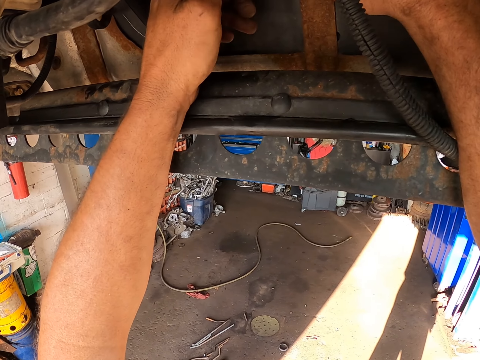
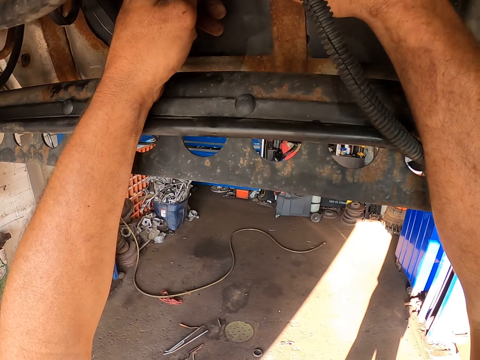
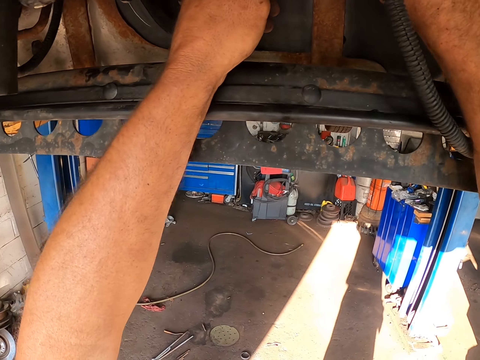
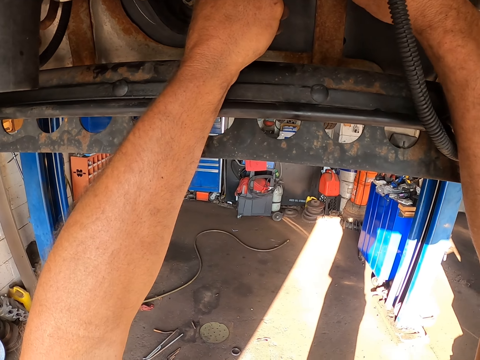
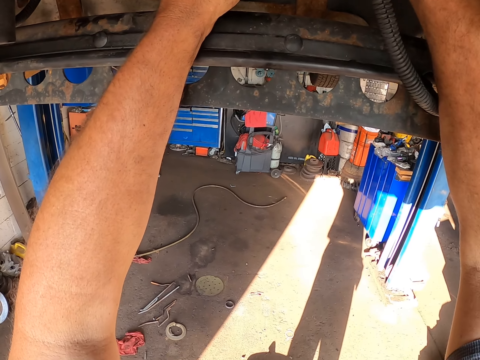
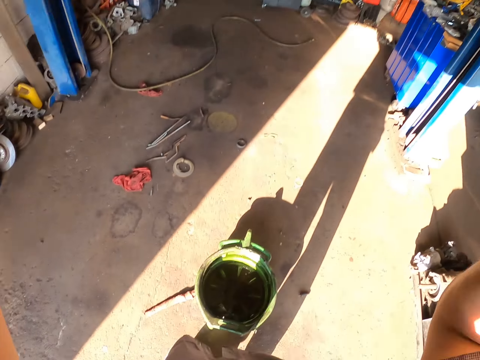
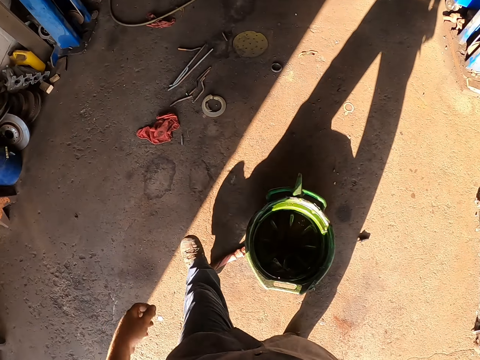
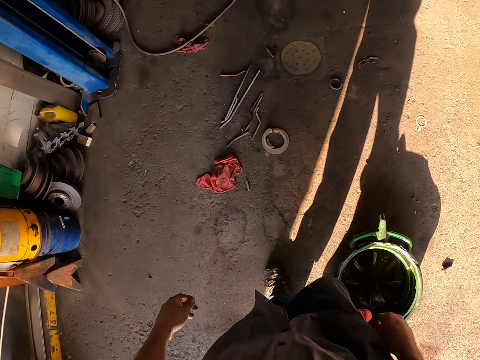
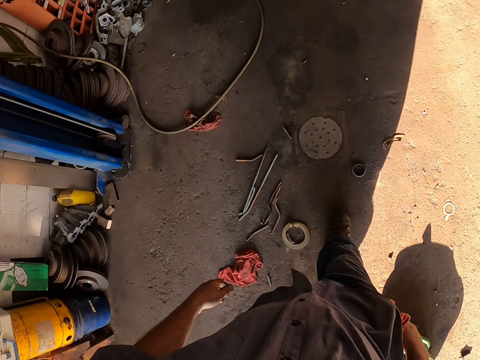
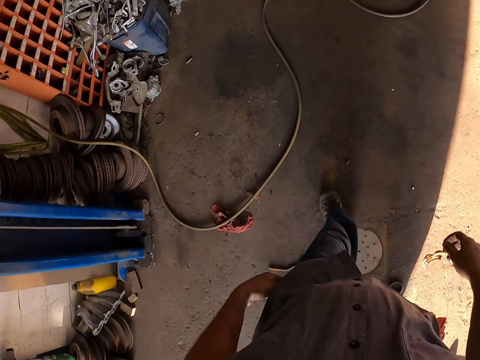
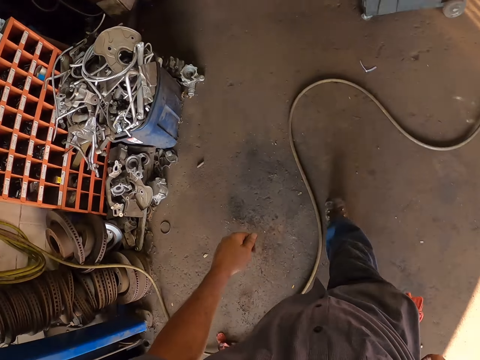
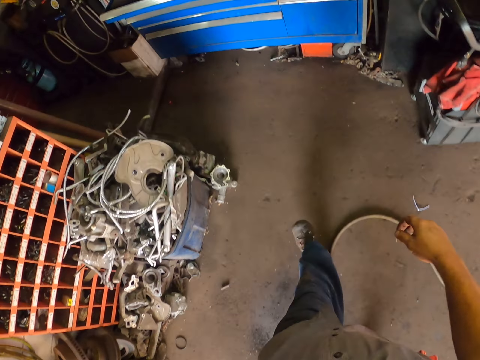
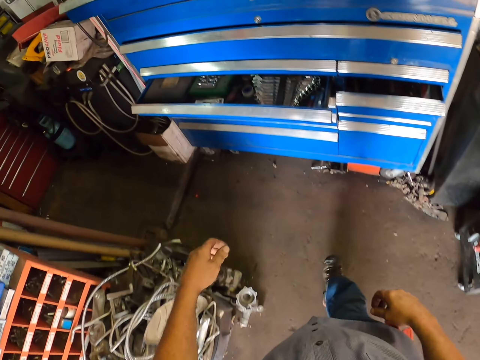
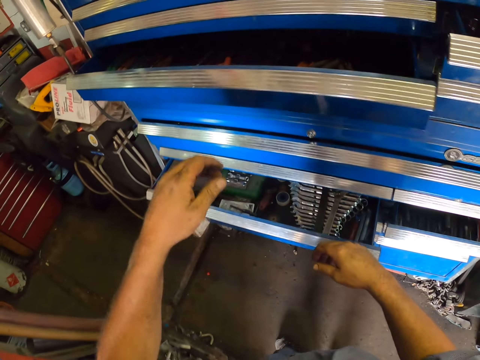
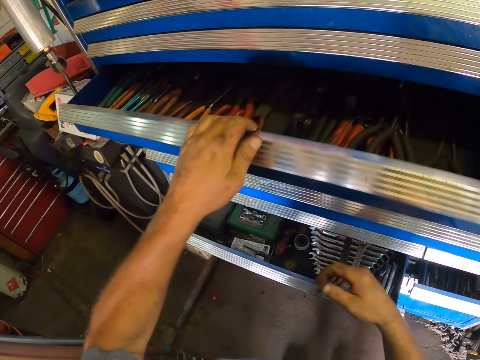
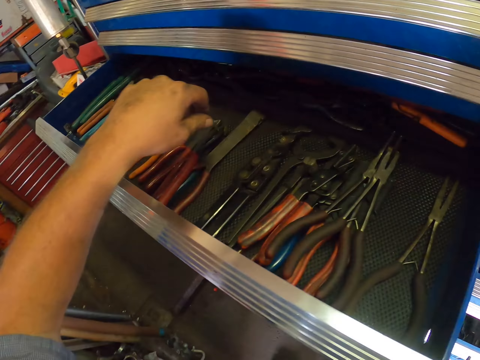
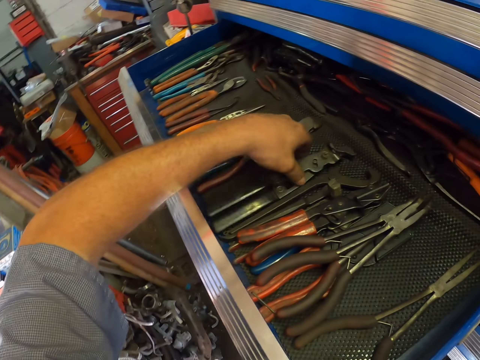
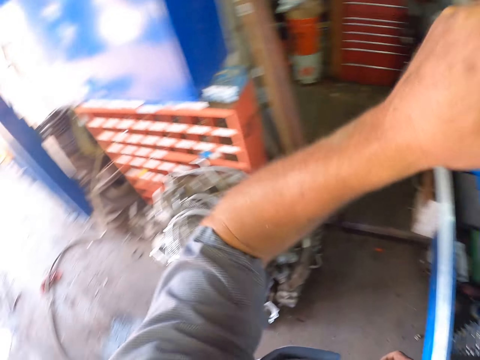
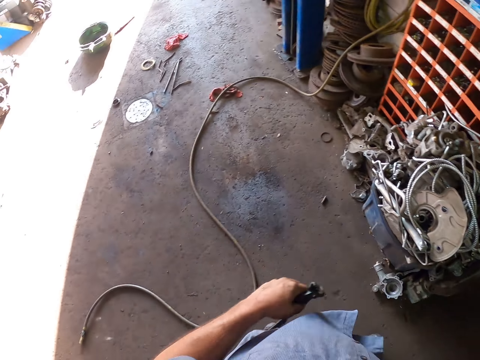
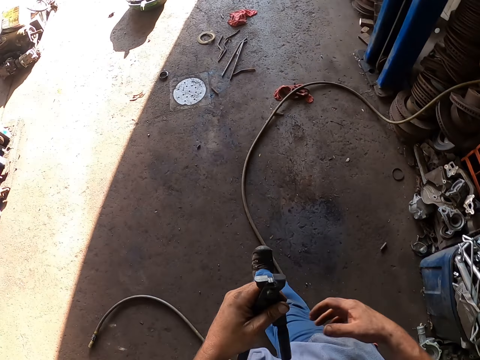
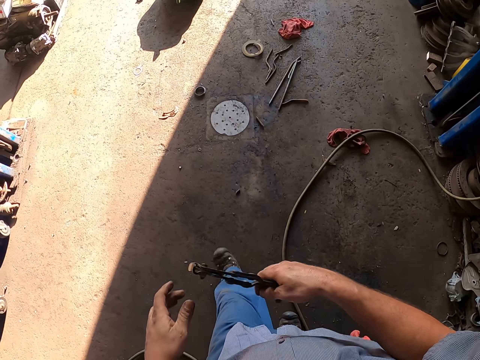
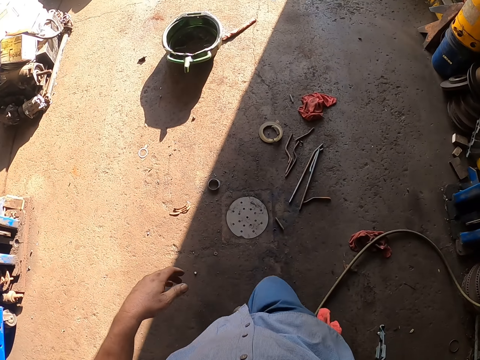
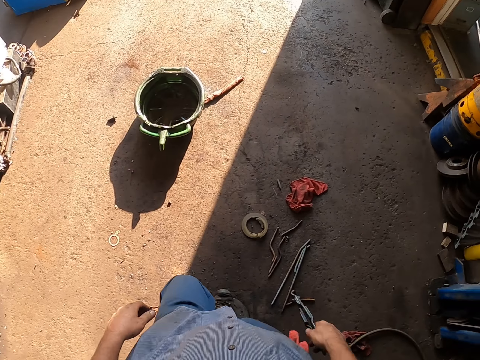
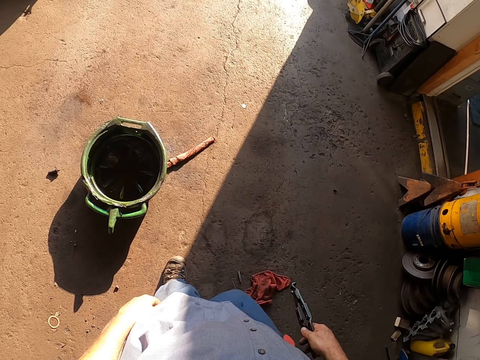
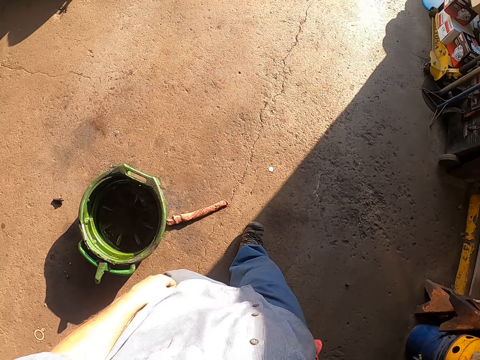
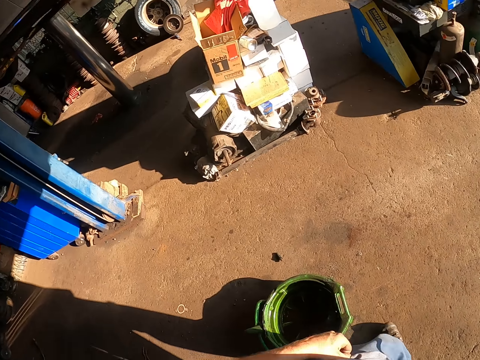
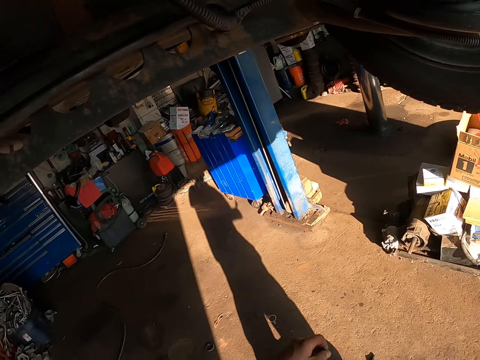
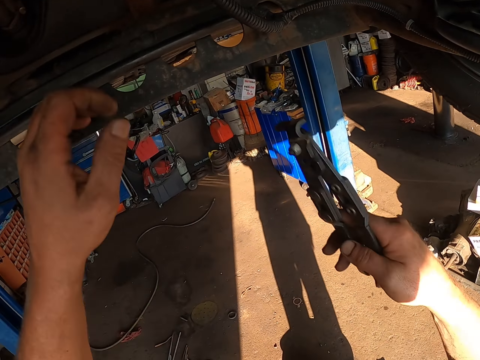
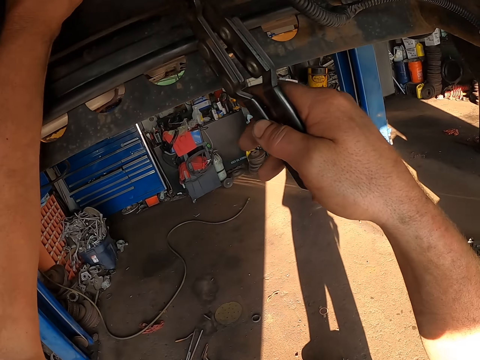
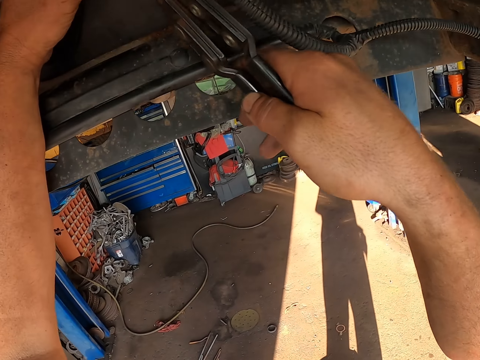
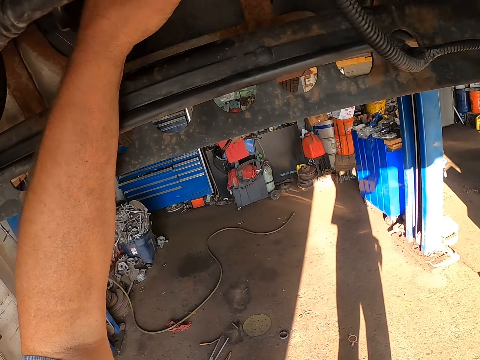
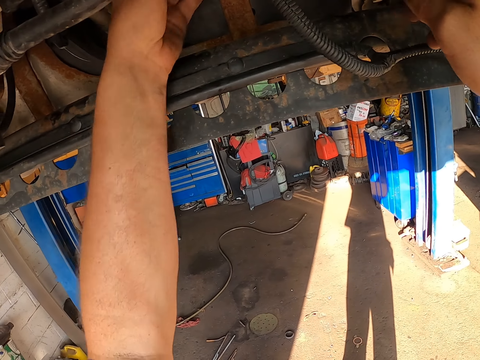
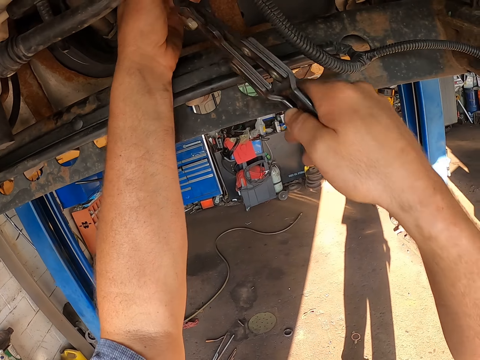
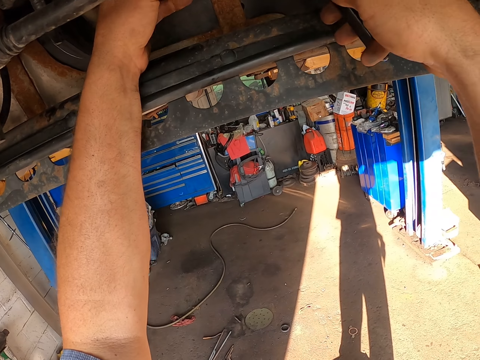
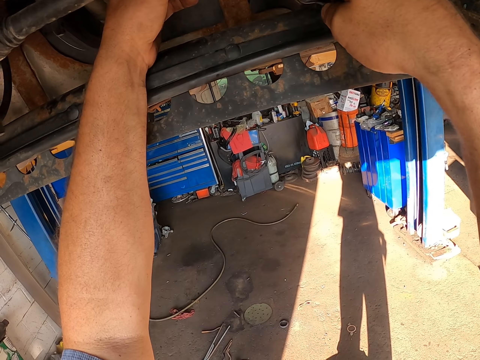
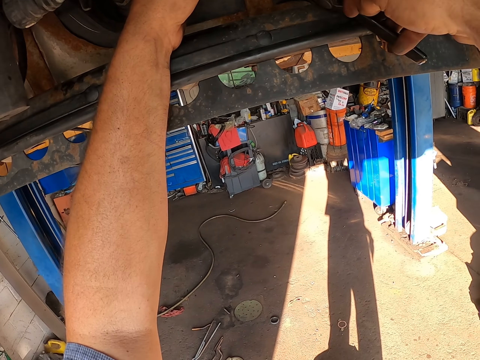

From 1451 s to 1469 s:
The camera wearer walks around. They pull the toolbox drawer. They pick up the pliers. They walk around. They exchange the pliers to the other hand. They fix the lawn mower.

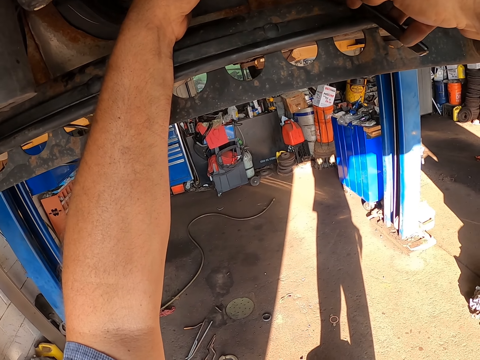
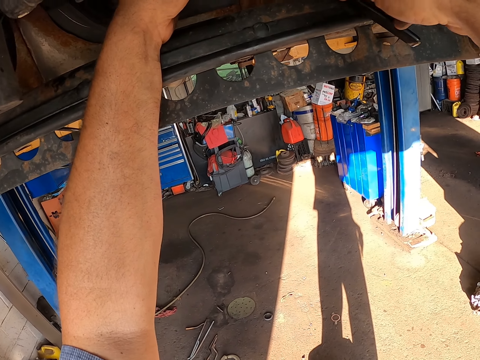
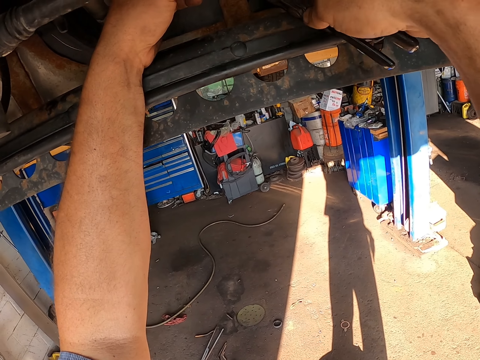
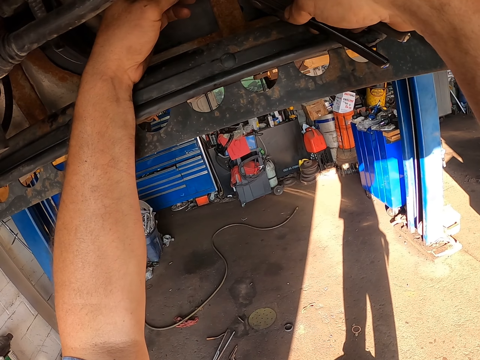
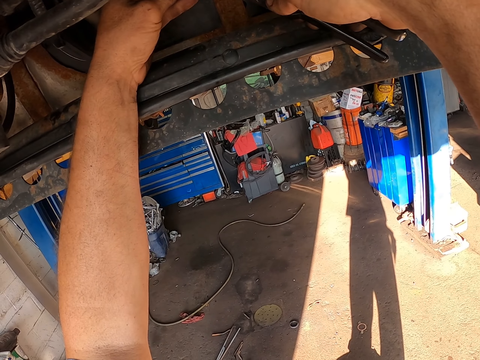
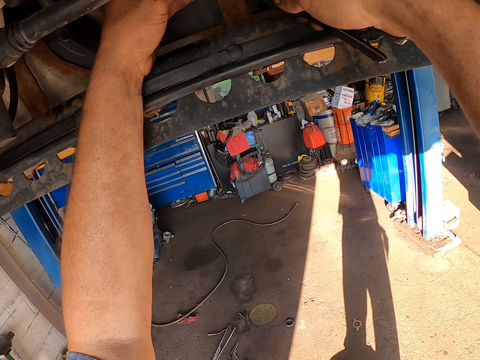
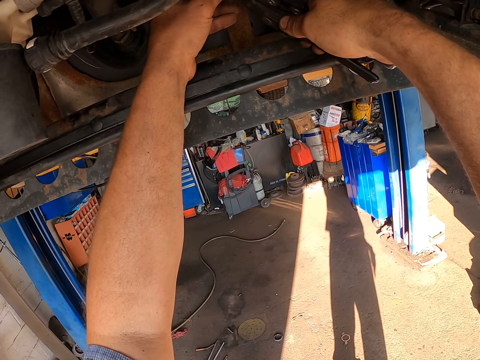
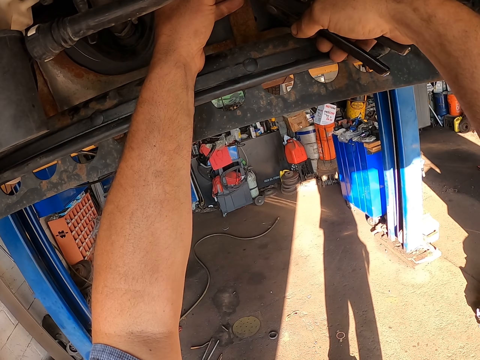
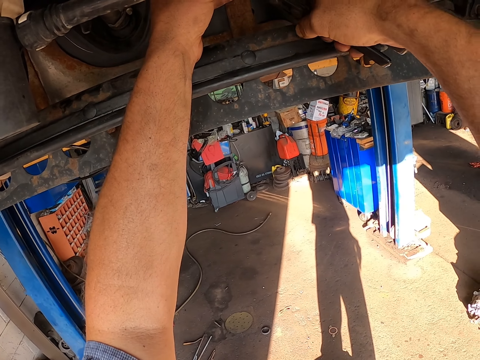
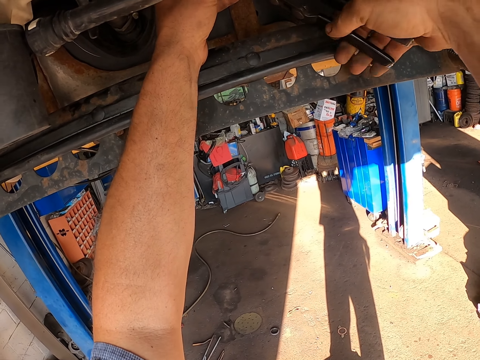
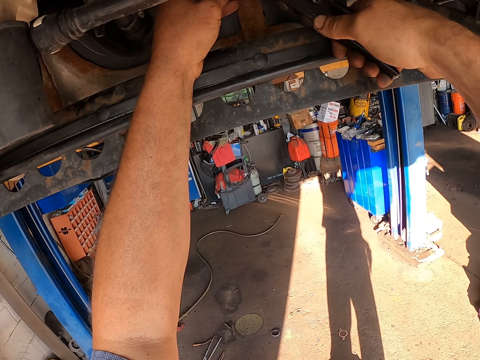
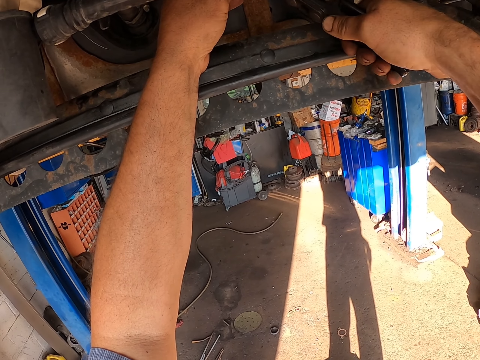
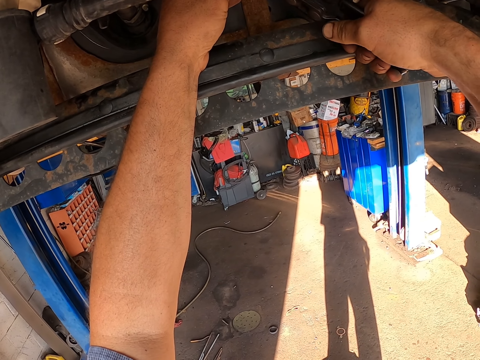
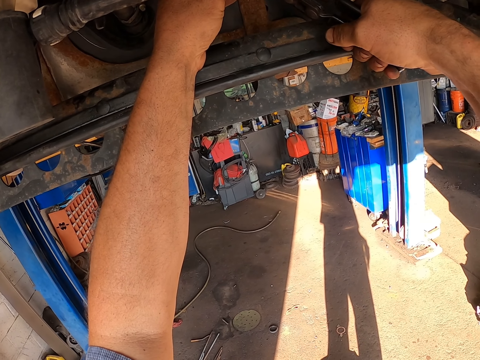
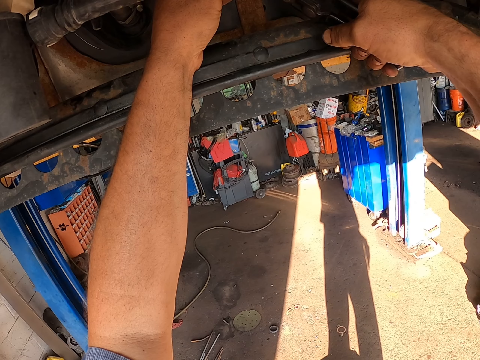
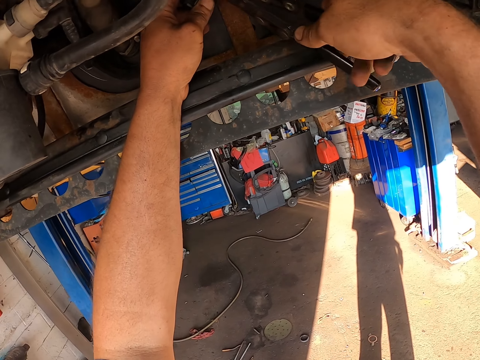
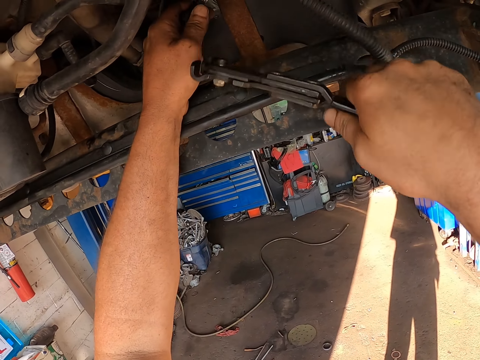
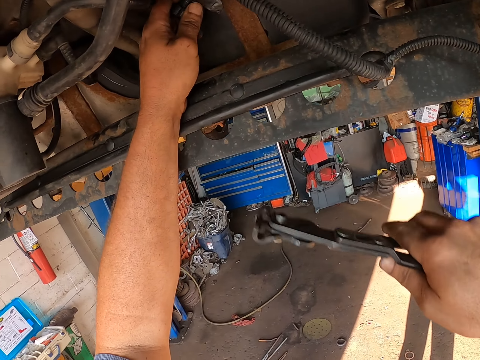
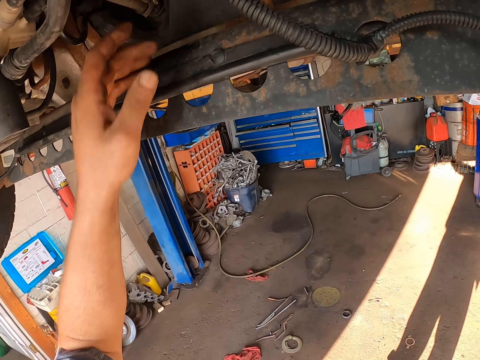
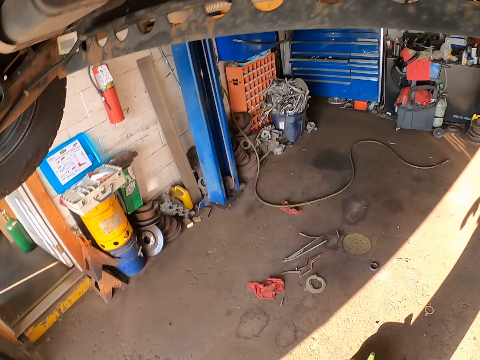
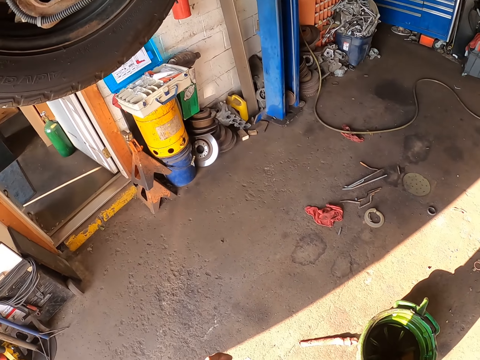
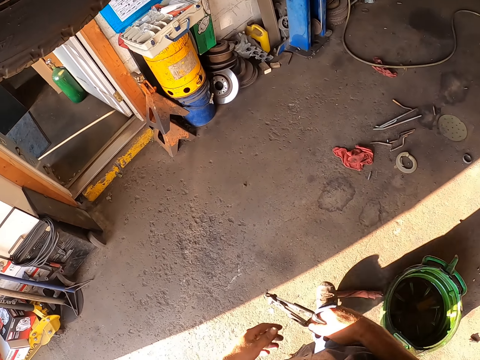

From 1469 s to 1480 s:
The camera wearer removes the pliers from the lawn mower. They walk around.
